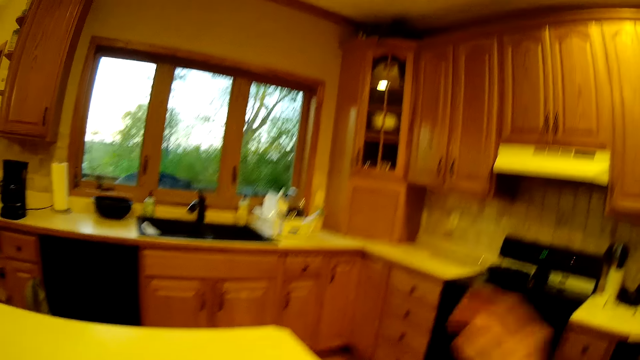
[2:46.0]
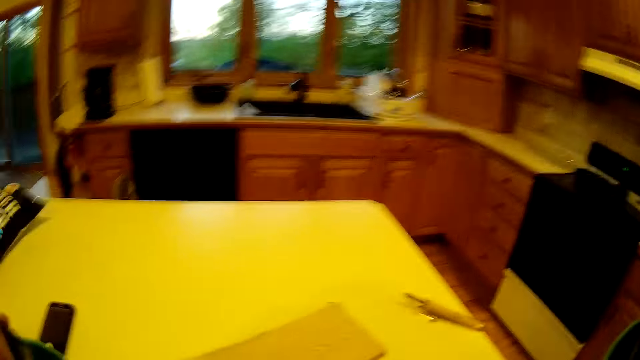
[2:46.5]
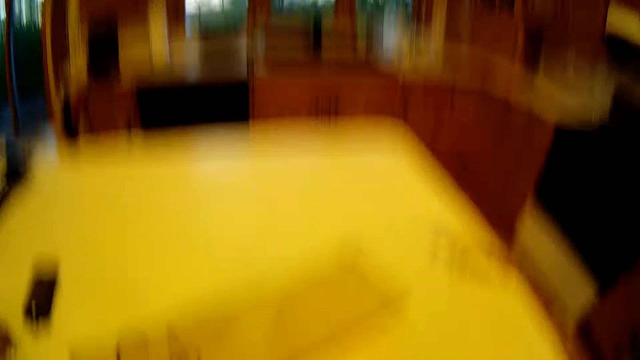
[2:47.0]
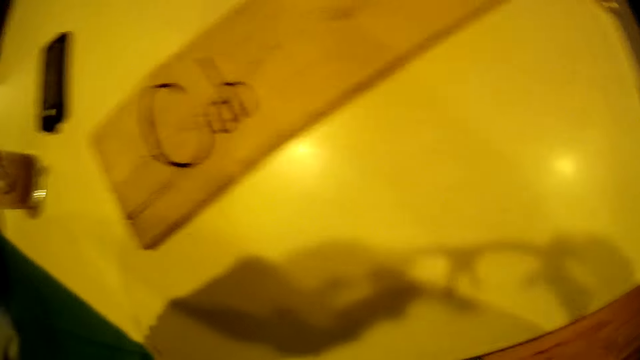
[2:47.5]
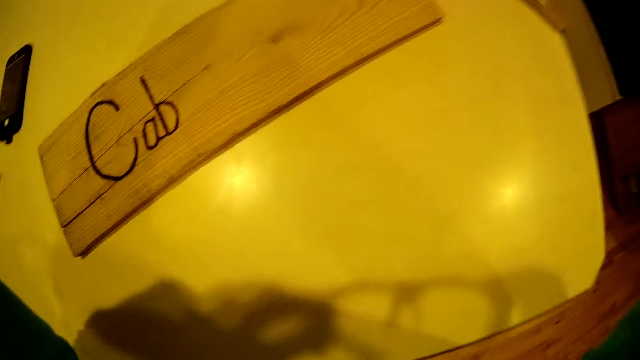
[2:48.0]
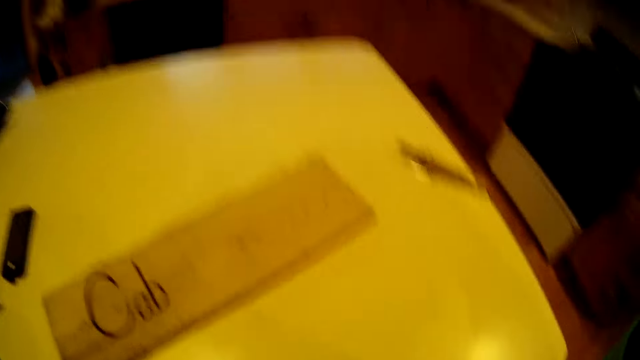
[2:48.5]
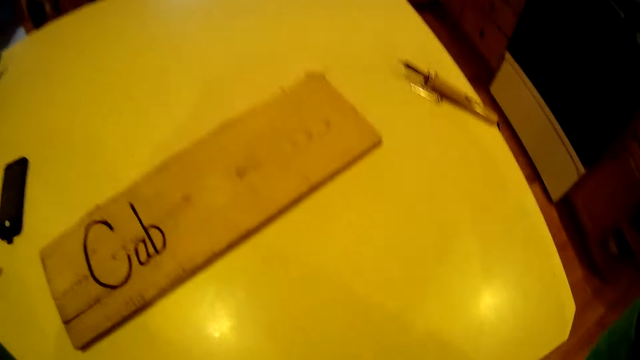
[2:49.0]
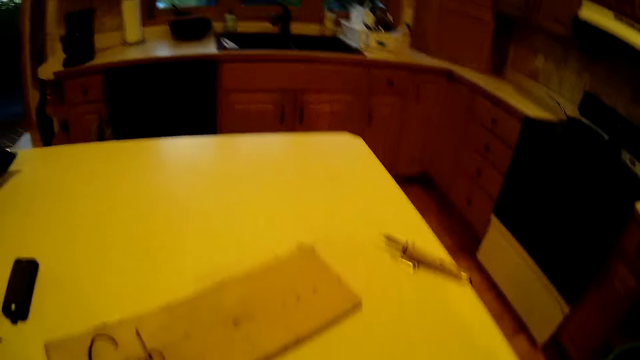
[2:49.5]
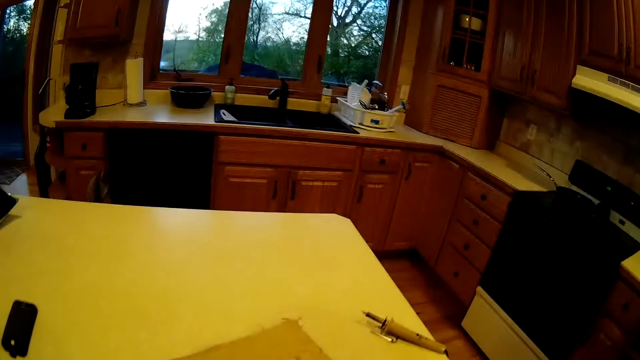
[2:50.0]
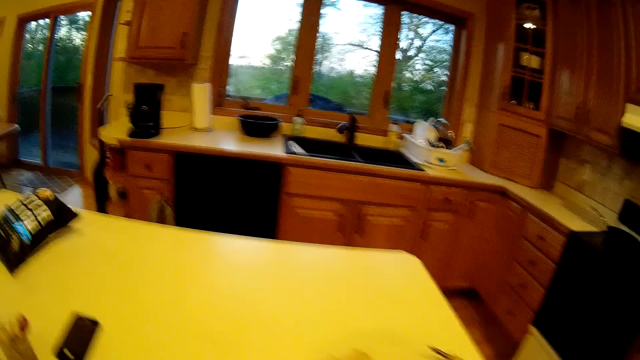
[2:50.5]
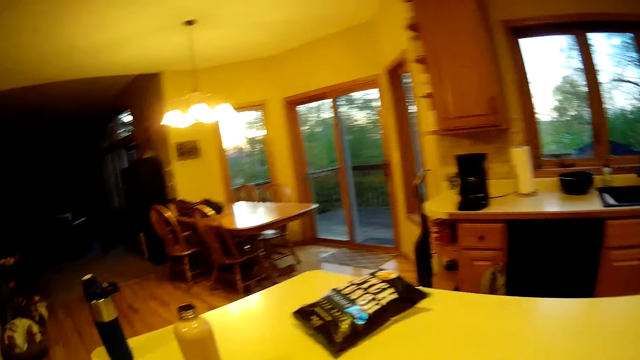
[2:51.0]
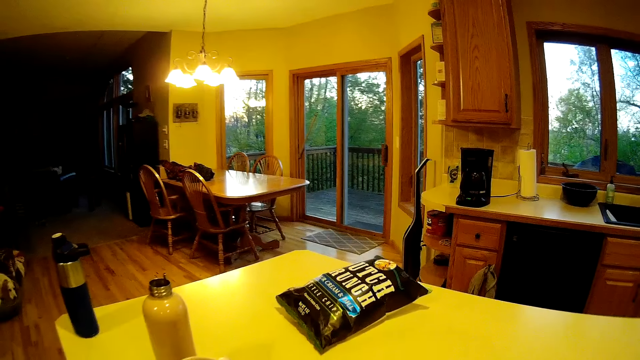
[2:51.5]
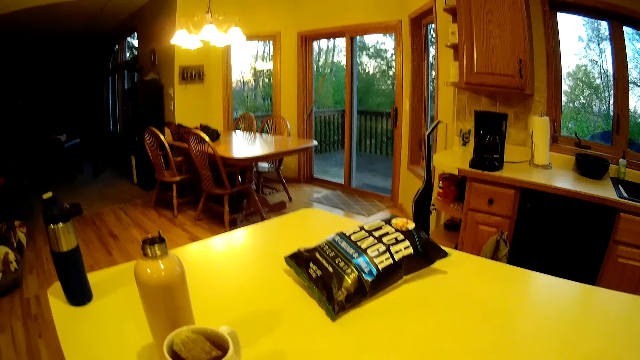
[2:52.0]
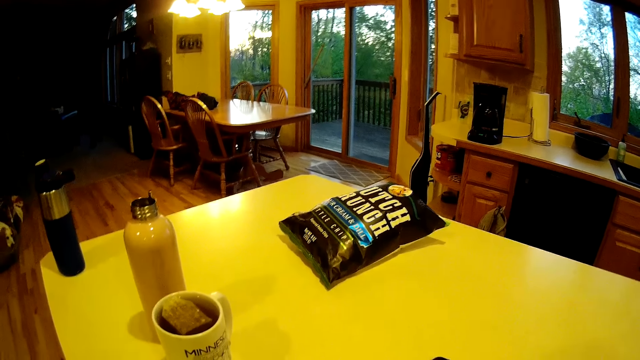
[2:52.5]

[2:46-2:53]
The camera wearer touches her glasses with both hands. She looks at the drawing.

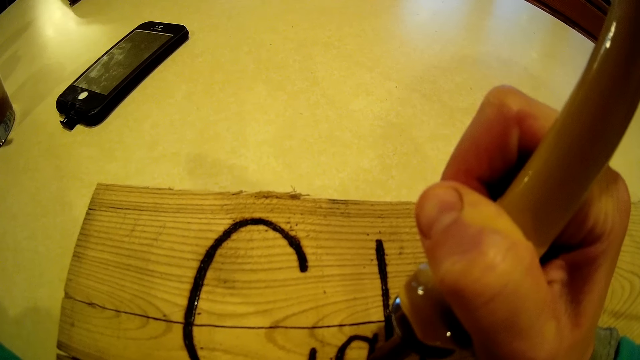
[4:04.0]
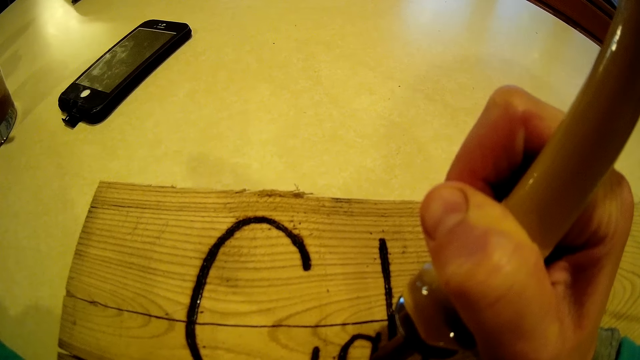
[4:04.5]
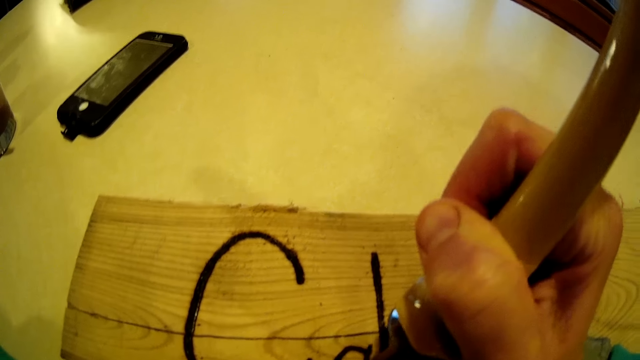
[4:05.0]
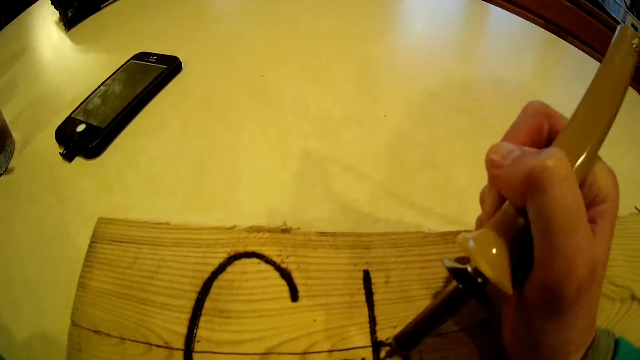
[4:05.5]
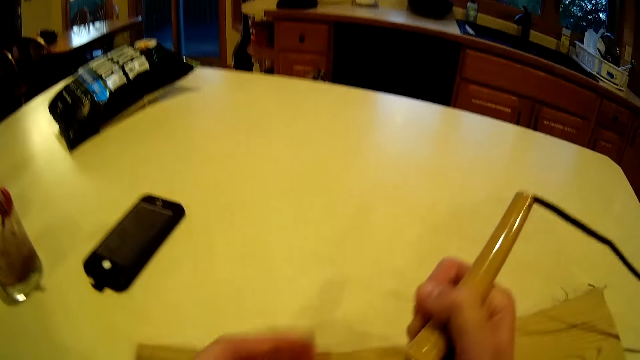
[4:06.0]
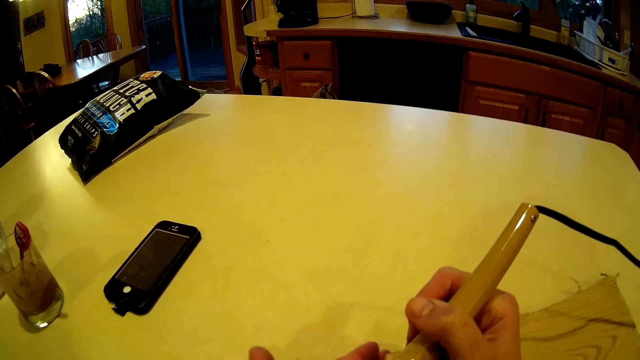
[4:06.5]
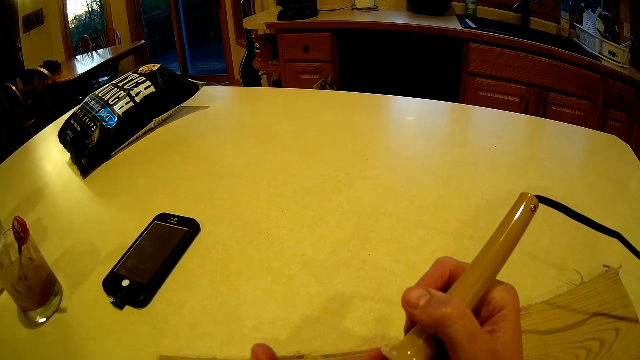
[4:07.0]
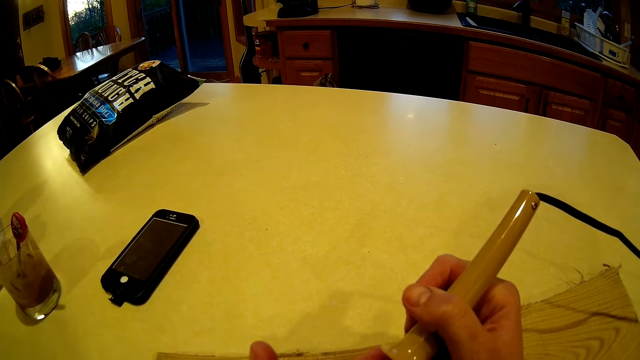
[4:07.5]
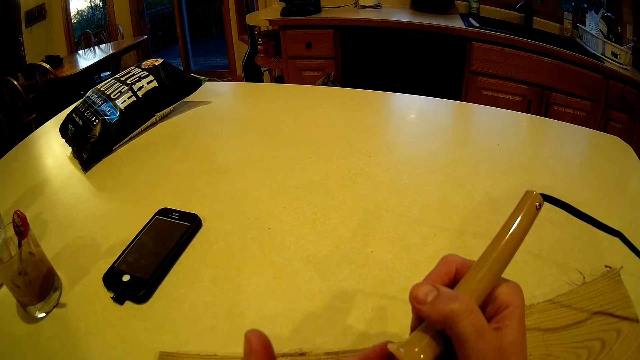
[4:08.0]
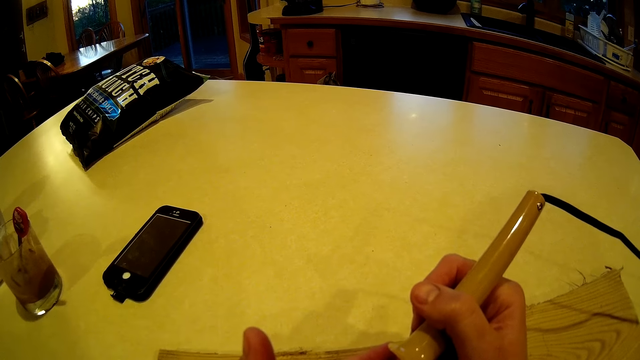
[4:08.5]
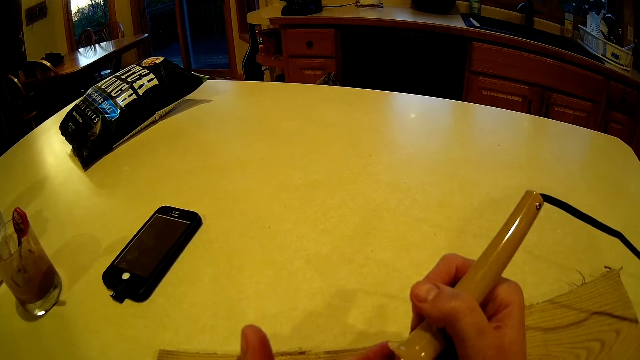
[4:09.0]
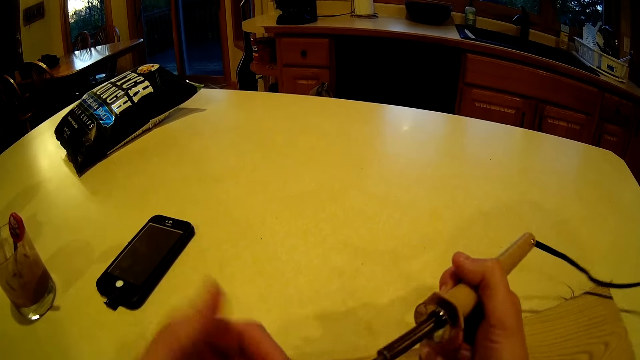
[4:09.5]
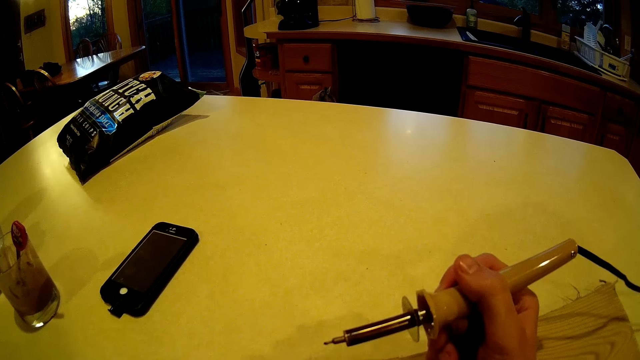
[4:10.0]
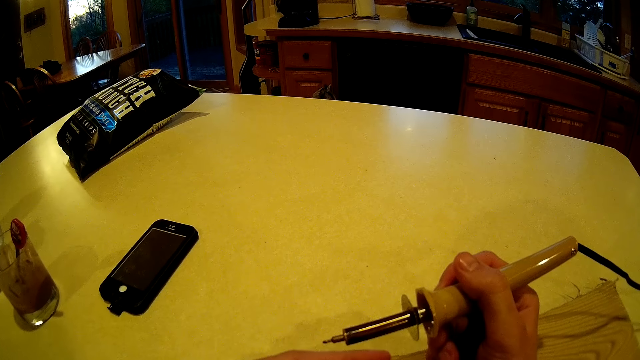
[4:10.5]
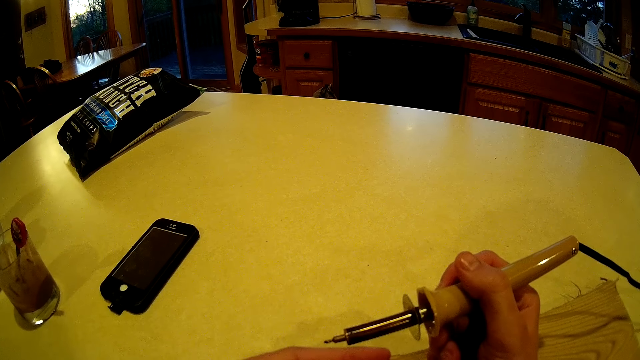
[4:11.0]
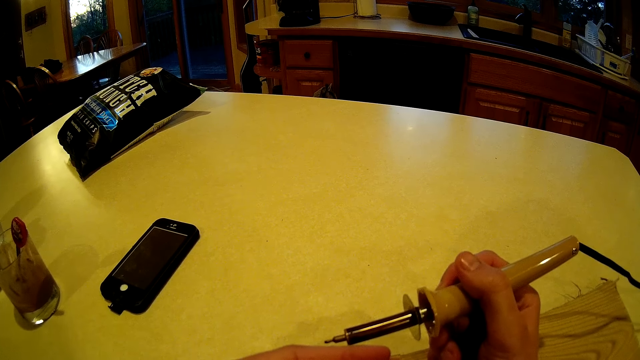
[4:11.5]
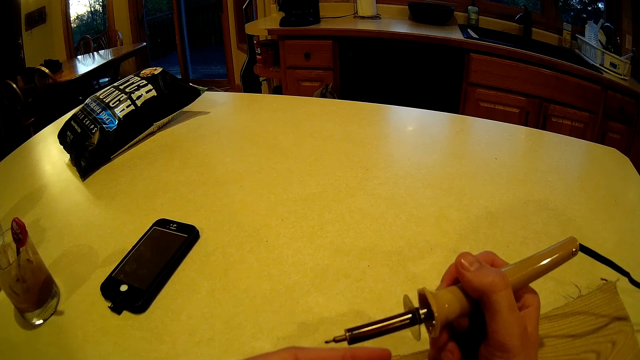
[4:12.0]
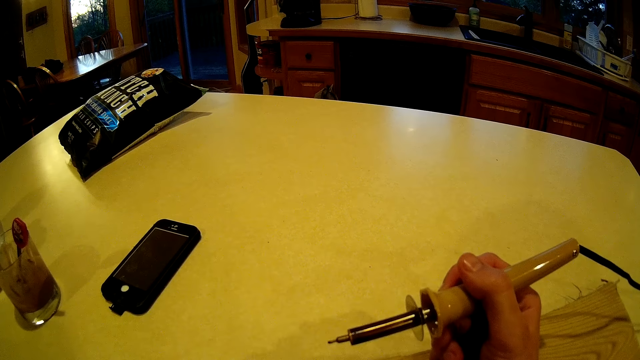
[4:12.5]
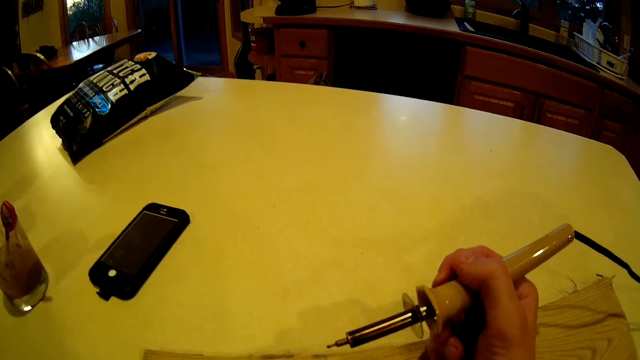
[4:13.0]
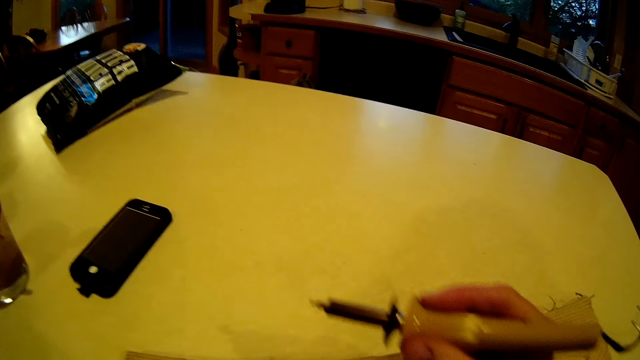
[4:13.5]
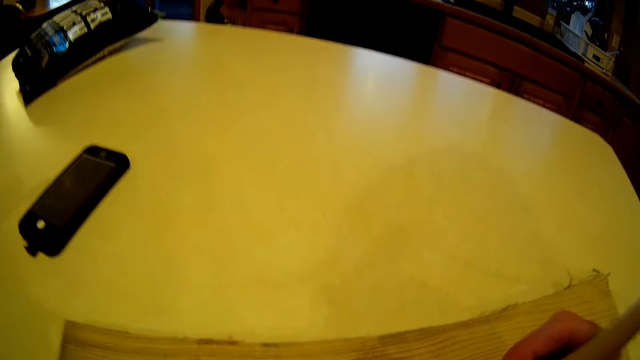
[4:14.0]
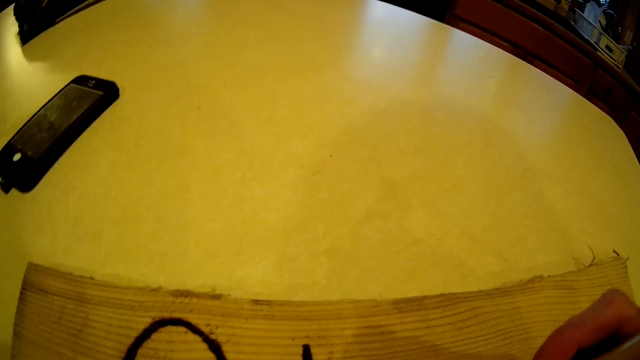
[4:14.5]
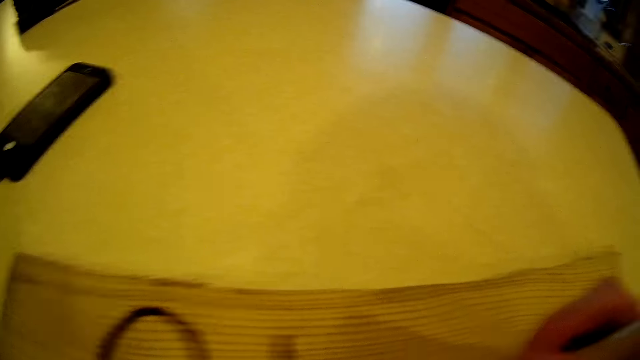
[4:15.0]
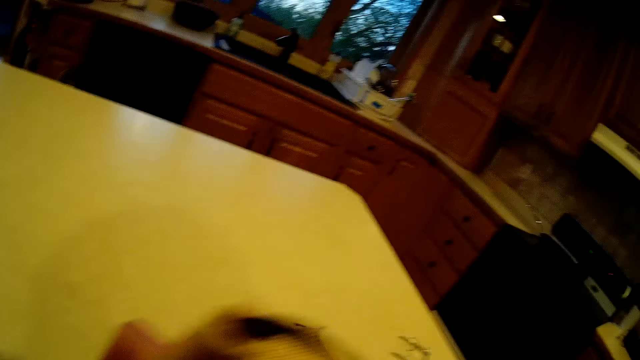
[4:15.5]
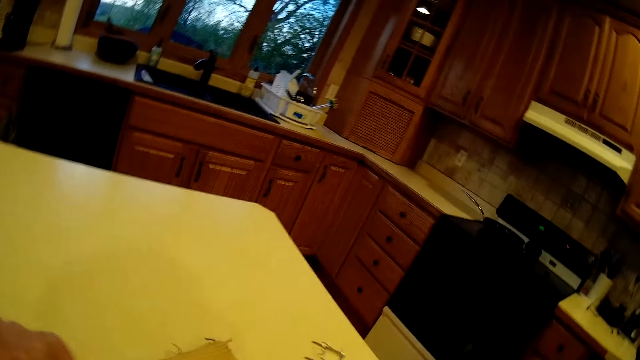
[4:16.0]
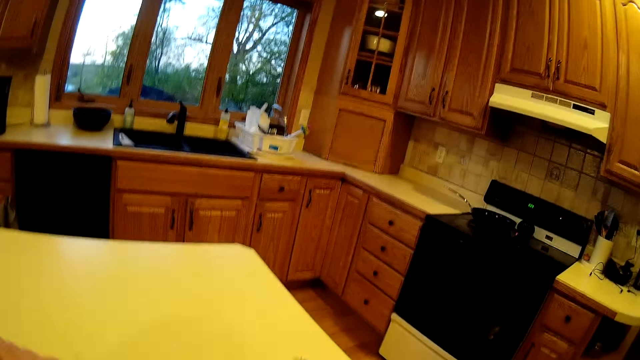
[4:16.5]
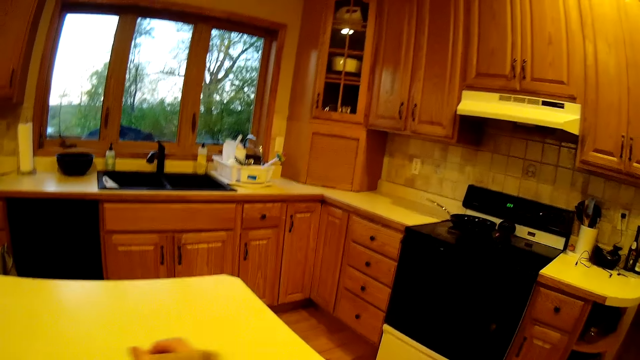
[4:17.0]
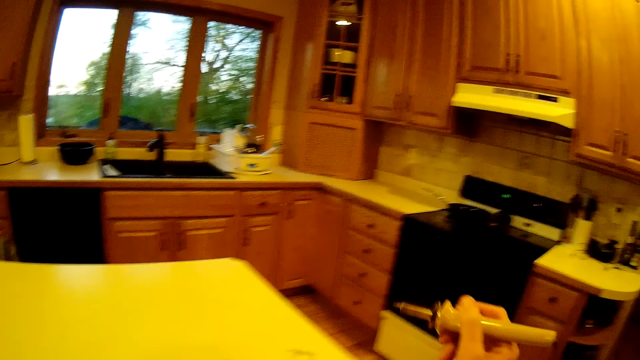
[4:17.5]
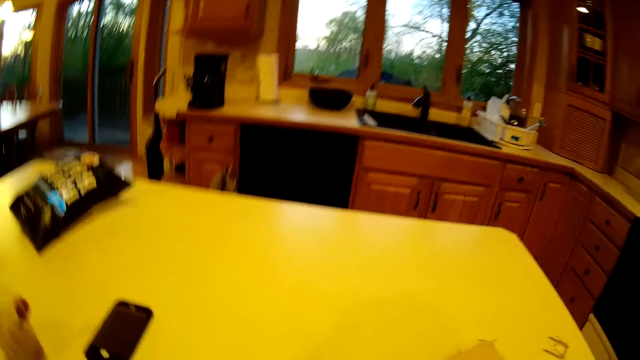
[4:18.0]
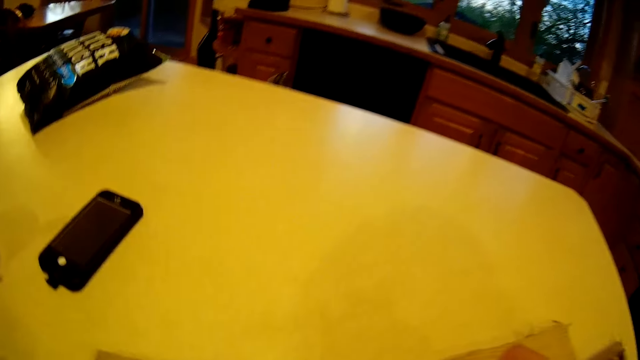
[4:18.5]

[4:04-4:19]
The camera wearer removes the tattoo pen from the wood. She puts her right hand on the wood. She draws the tattoo pen closer with her right hand.
